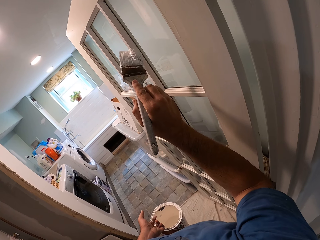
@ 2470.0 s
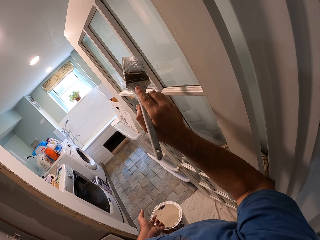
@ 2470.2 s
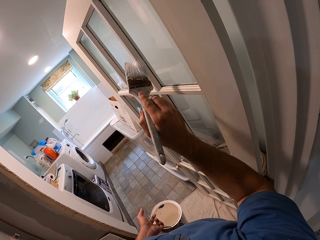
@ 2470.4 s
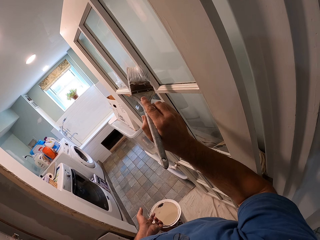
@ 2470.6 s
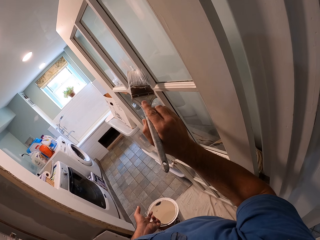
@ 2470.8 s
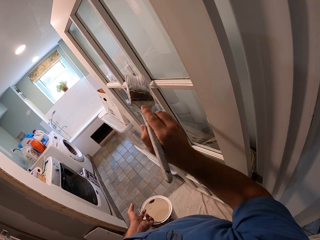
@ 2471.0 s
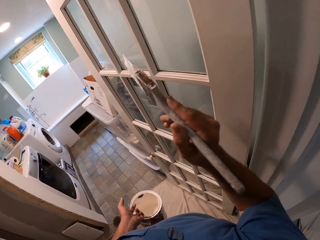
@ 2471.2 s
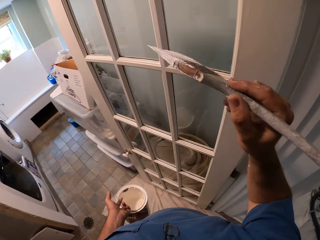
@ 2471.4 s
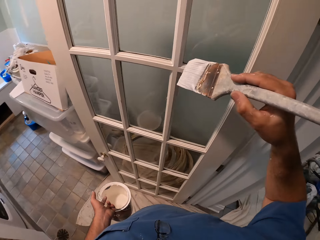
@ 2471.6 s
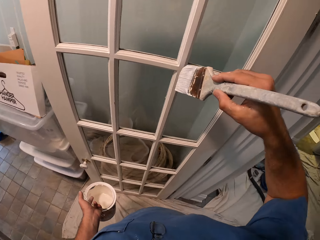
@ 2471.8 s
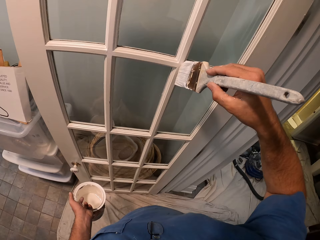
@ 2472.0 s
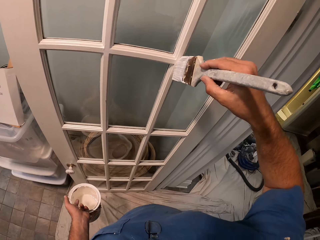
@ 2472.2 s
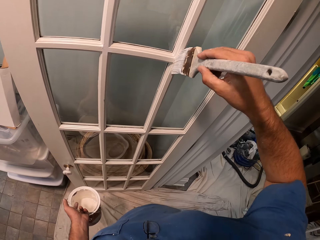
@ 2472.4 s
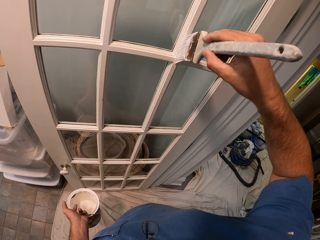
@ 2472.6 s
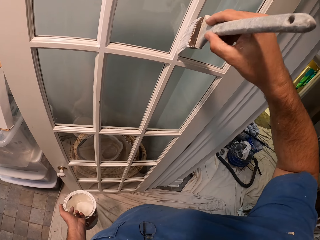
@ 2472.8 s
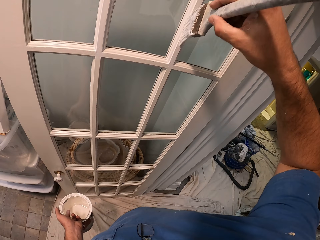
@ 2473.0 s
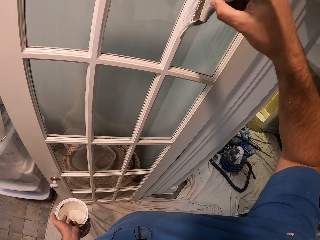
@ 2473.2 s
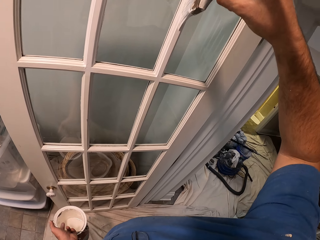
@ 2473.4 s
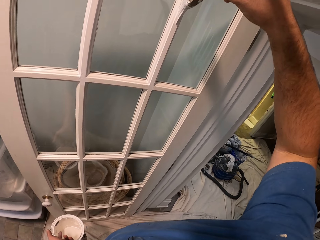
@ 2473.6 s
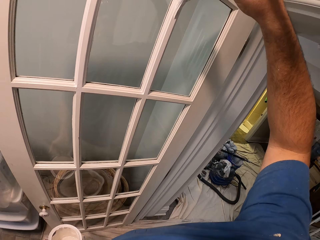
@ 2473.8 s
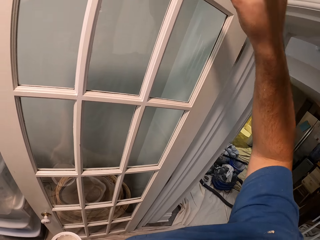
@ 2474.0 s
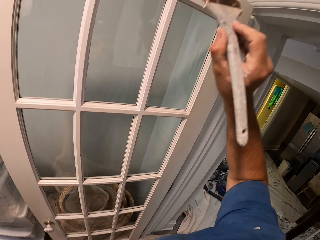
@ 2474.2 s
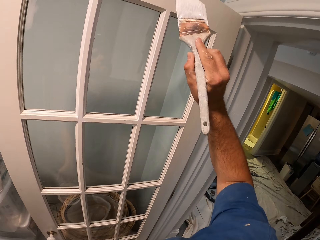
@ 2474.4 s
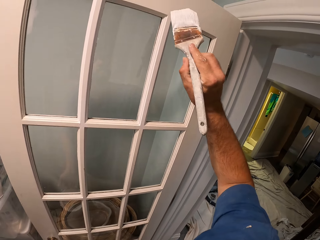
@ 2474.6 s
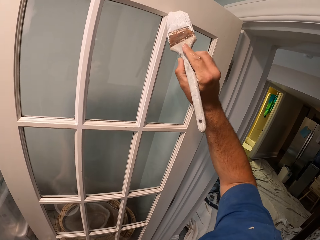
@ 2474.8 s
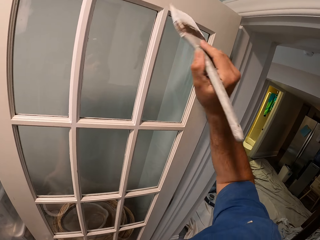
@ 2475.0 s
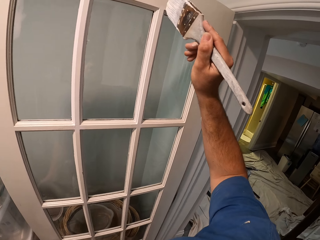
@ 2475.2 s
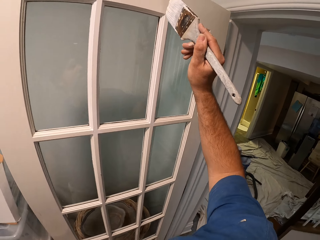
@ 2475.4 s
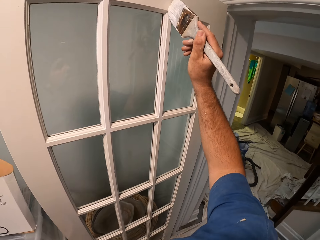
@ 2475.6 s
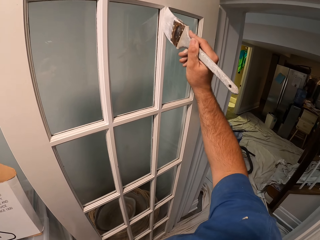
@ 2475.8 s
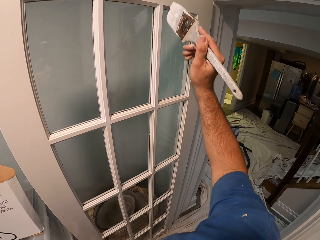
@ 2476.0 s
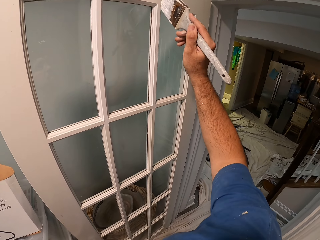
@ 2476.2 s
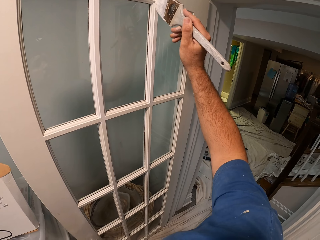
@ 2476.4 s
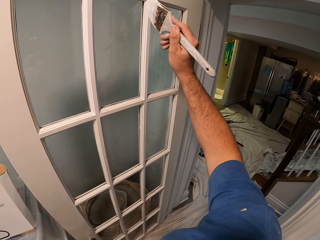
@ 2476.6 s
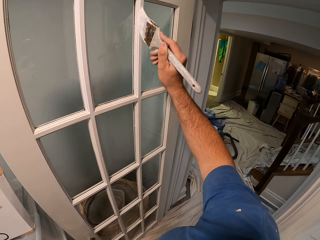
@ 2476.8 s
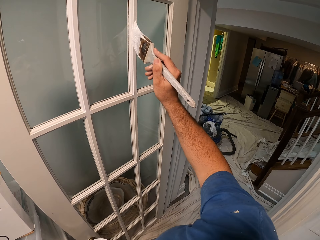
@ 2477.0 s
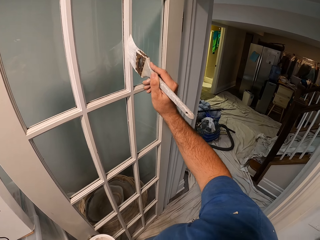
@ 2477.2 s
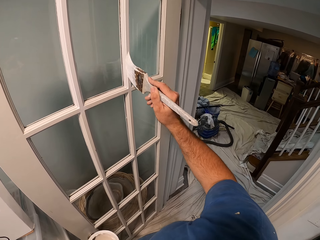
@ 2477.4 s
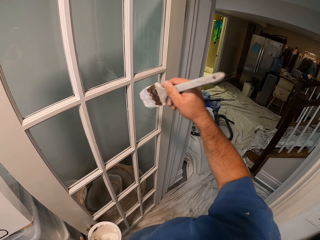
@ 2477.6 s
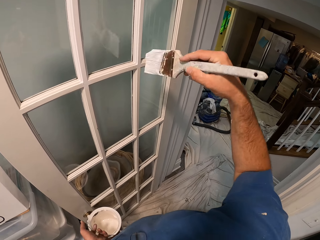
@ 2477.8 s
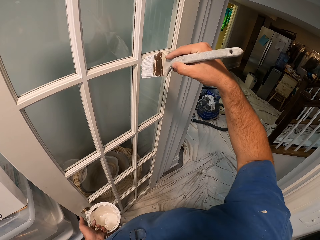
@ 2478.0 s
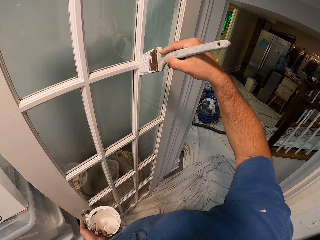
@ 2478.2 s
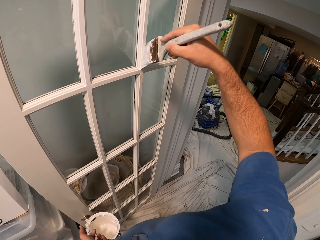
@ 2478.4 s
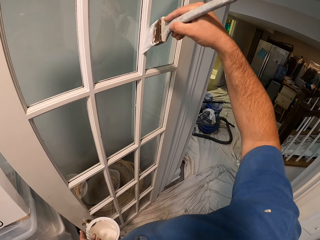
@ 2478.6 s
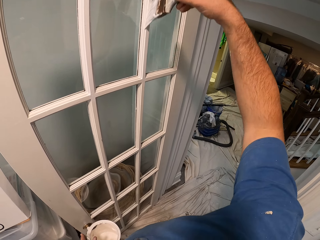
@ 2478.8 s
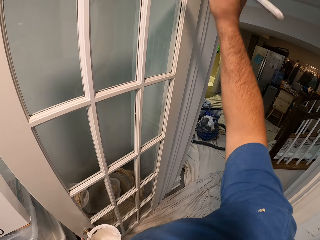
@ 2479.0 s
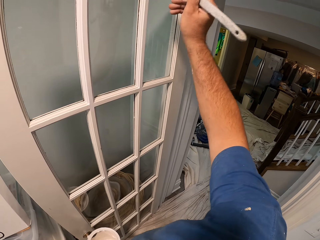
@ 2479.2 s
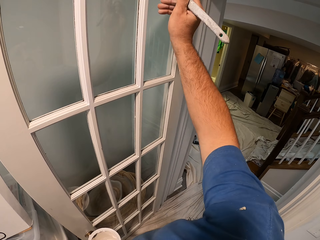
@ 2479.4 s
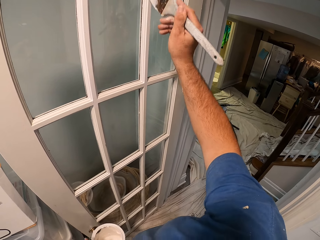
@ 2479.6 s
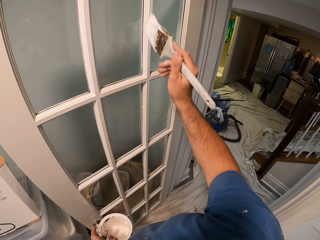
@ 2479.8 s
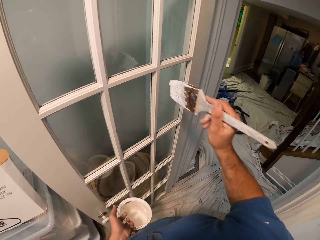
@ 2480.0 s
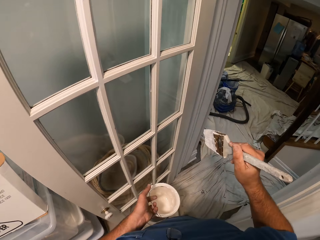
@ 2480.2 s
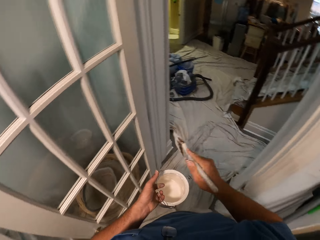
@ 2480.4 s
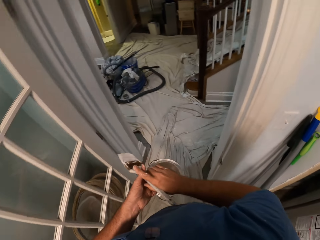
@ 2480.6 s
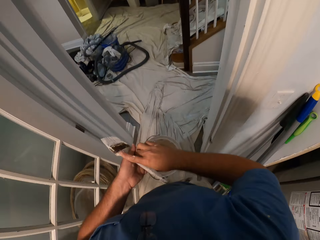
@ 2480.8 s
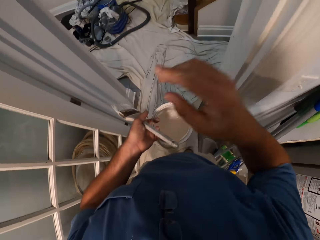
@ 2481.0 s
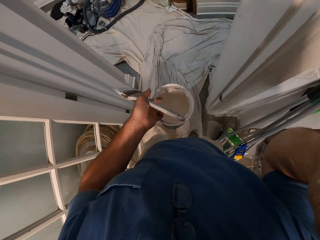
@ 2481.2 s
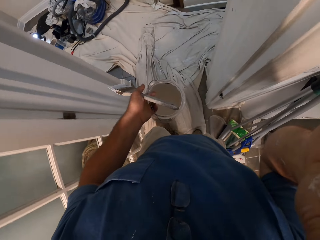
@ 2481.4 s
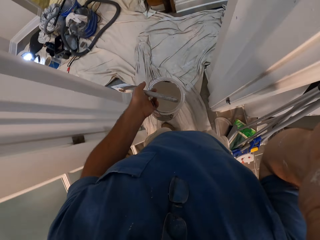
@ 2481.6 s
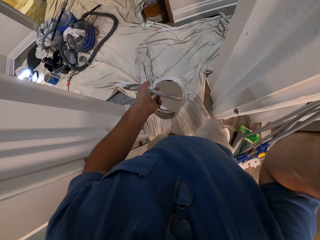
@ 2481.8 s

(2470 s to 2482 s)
The camera wearer stops painting the door panel with a paint brush. He paints the door panel with the paint brush. He stops painting the door panel with the paint brush. He paints the door panel with the paint brush. He stops painting the door panel with the paint brush. He paints the door panel with the paint brush. He stops painting the door panel with the paint brush. He passes the paint brush to his left hand. He walks on the floor and adjusts the camera.
